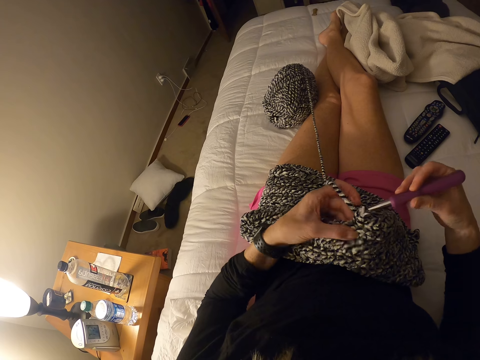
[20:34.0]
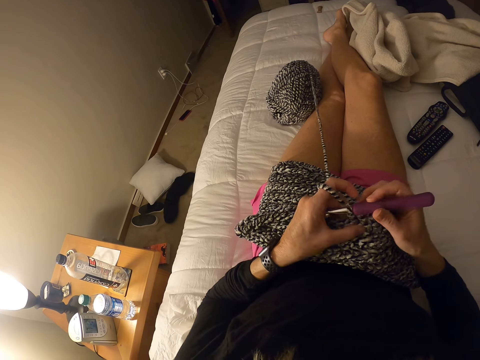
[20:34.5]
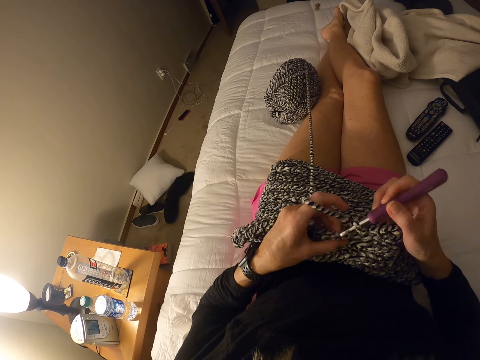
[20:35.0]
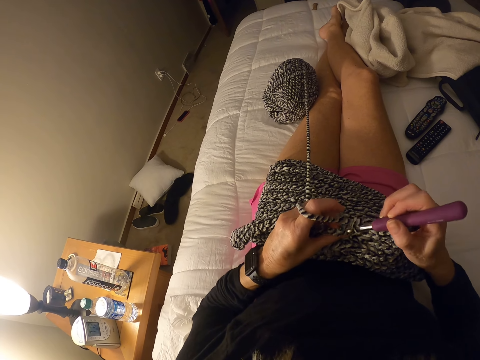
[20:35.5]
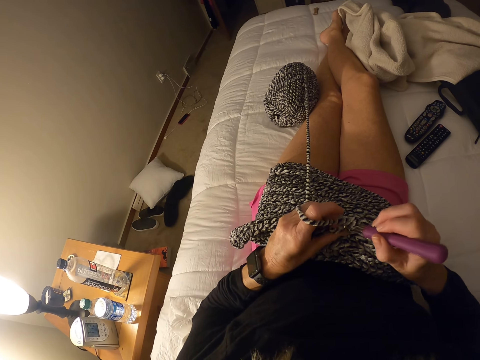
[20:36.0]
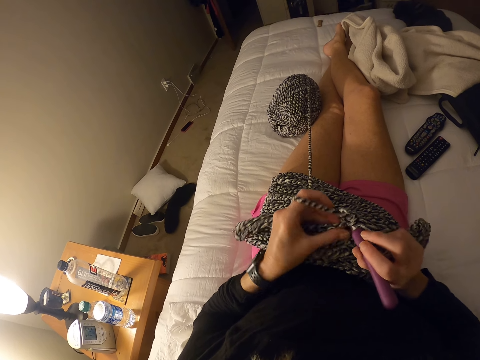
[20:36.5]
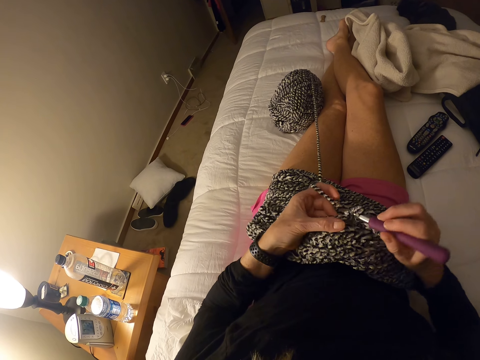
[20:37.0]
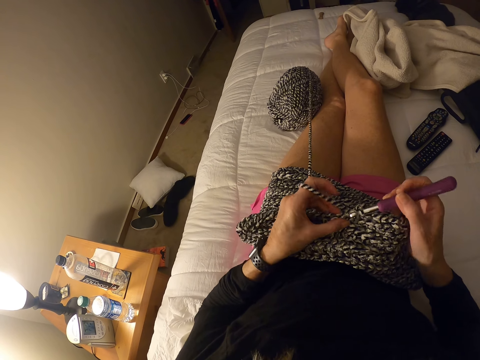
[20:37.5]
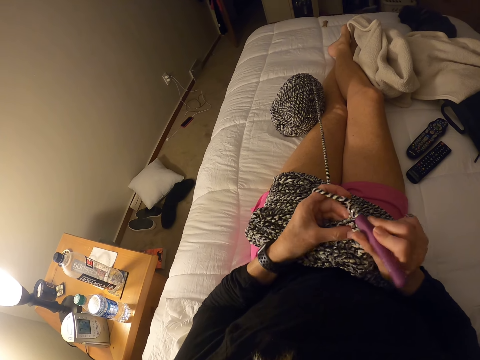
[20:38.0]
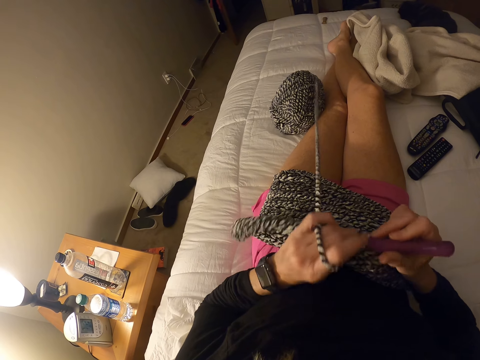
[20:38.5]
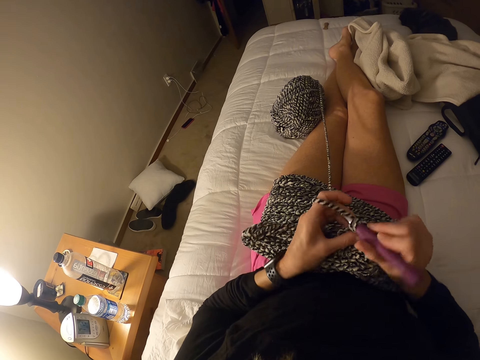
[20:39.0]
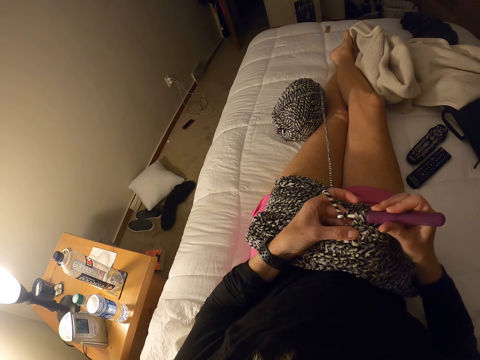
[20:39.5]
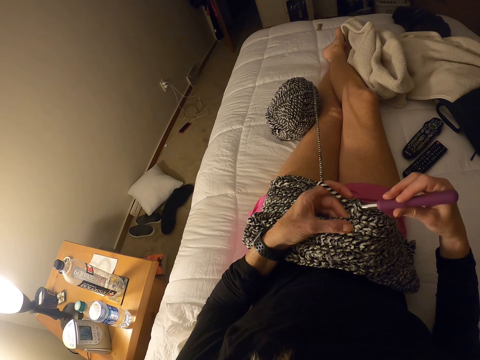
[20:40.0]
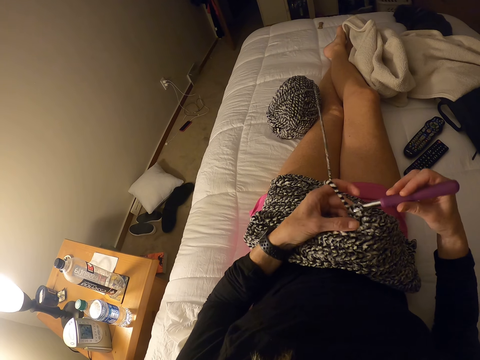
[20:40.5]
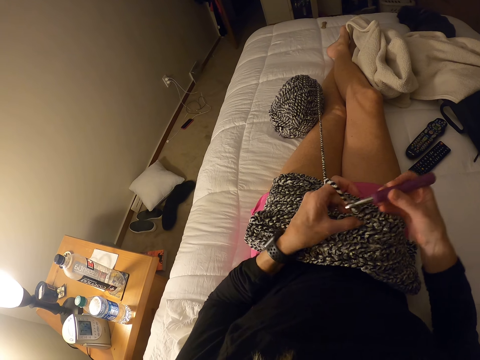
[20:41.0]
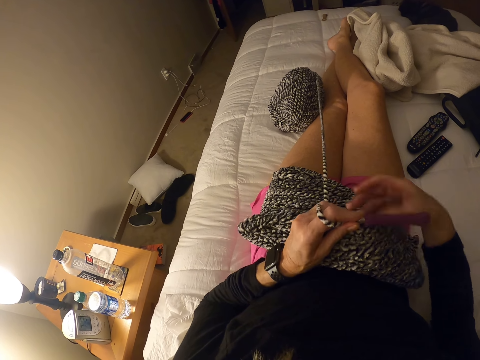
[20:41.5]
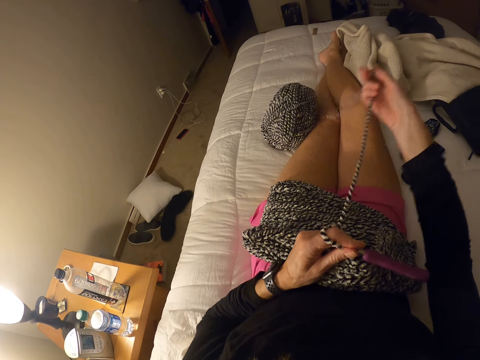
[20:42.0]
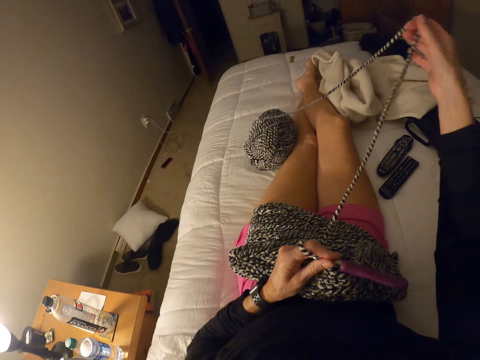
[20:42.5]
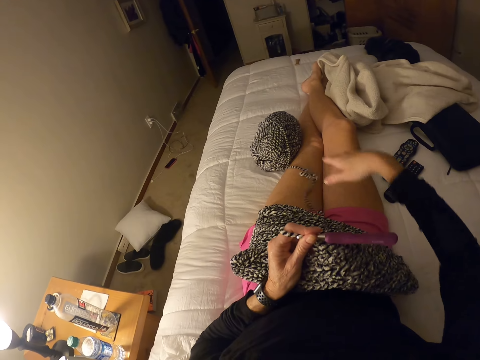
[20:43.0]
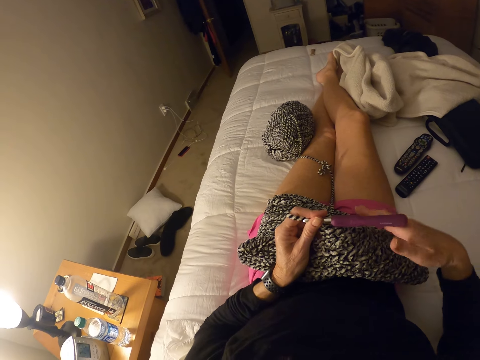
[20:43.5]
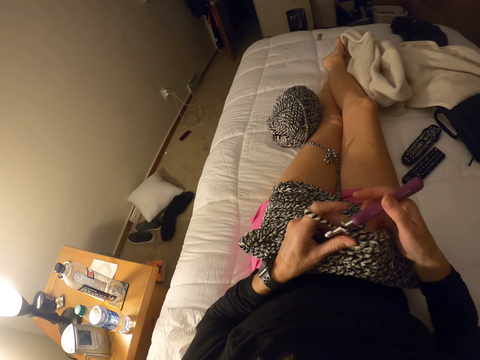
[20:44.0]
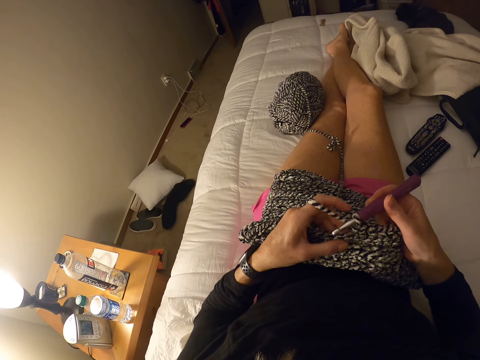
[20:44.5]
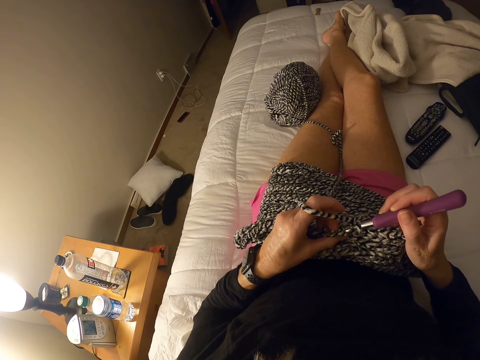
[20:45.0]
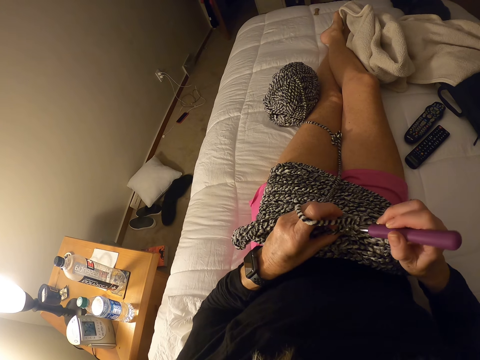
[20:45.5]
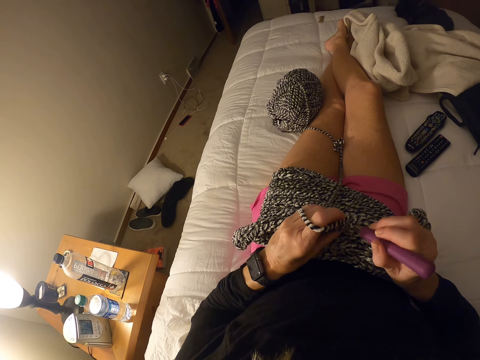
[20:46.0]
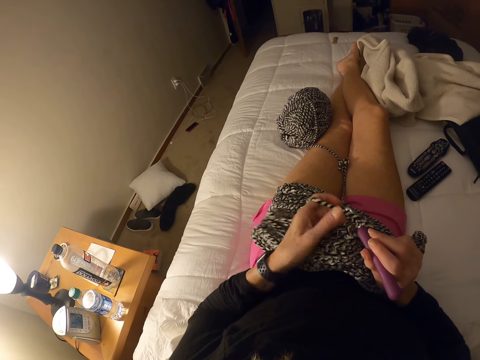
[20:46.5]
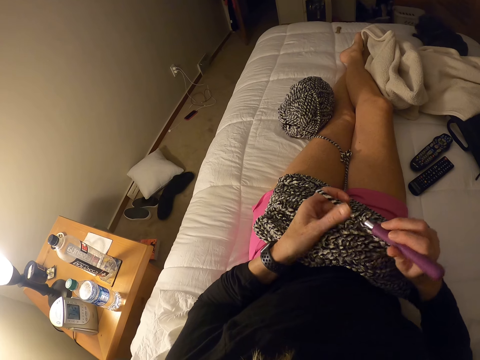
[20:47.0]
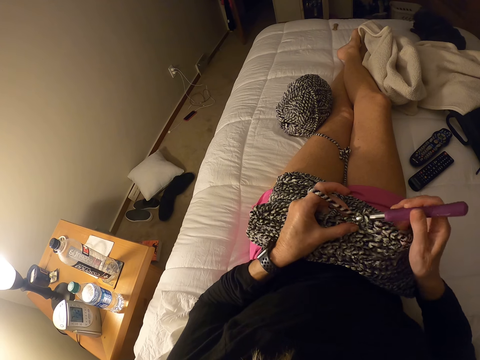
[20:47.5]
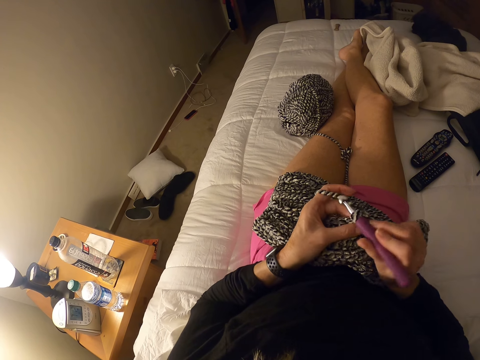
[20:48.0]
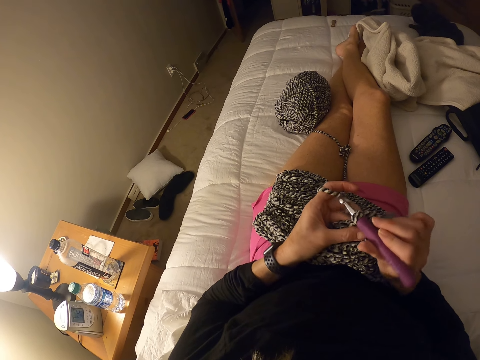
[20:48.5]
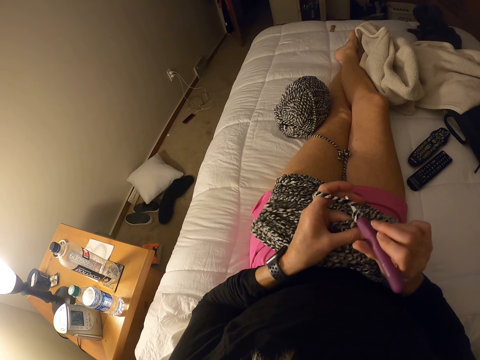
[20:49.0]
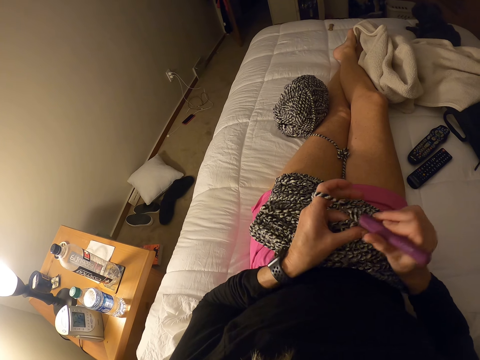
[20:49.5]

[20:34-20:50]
The camera wearer pulls the yarn or thread with her right hand. She drops the yarn on her legs. She holds the crochet hook with her right hand. She crochets the piece of garment with the crochet hook. She interlocks the thread using the crochet hook.

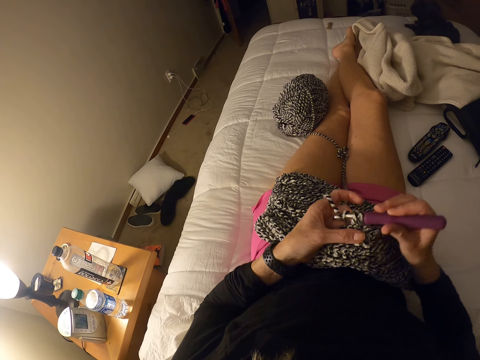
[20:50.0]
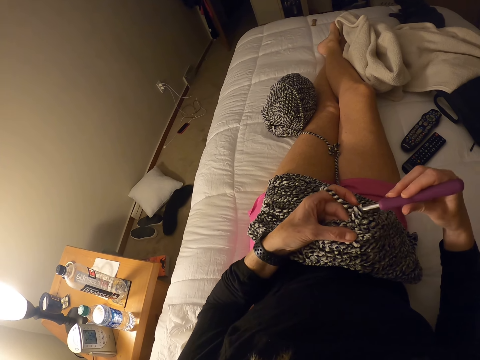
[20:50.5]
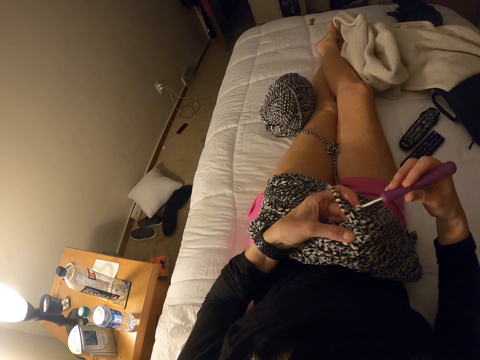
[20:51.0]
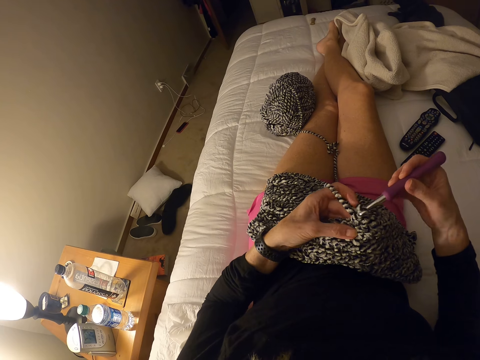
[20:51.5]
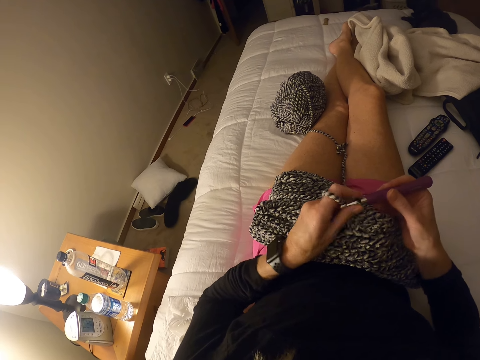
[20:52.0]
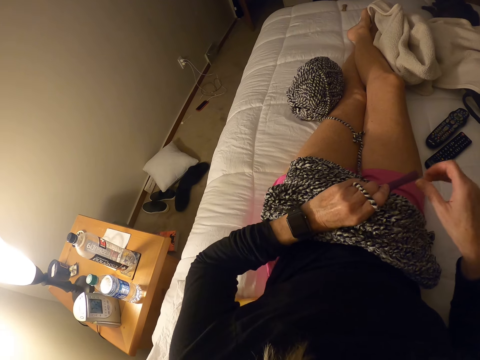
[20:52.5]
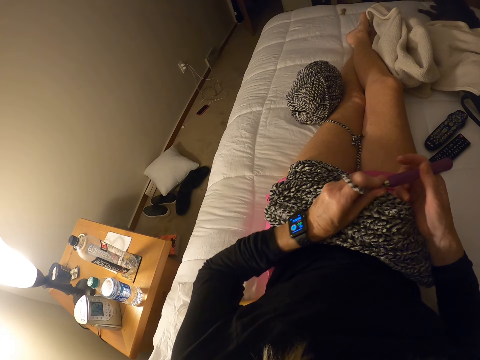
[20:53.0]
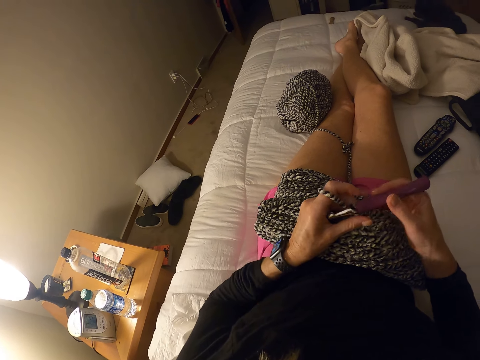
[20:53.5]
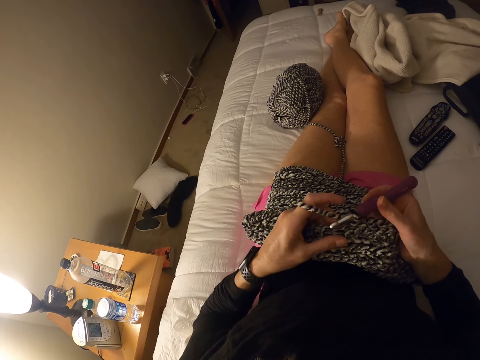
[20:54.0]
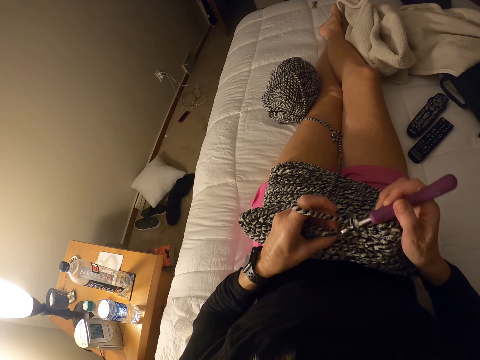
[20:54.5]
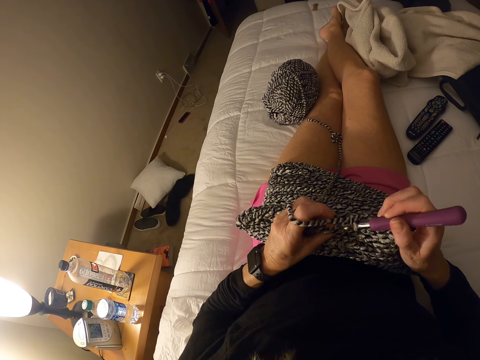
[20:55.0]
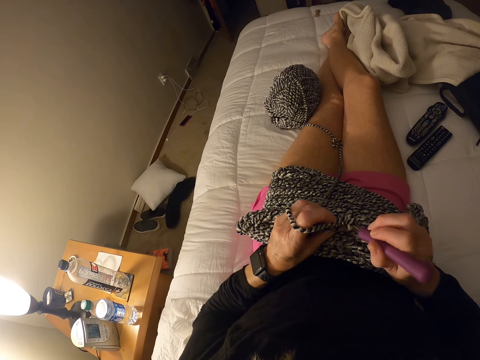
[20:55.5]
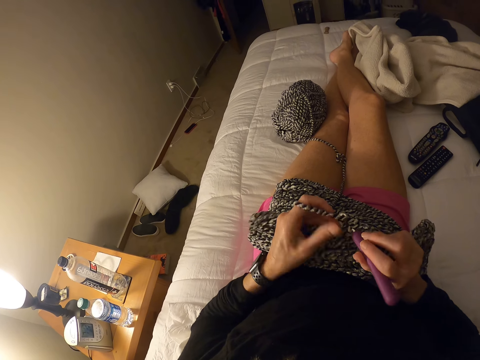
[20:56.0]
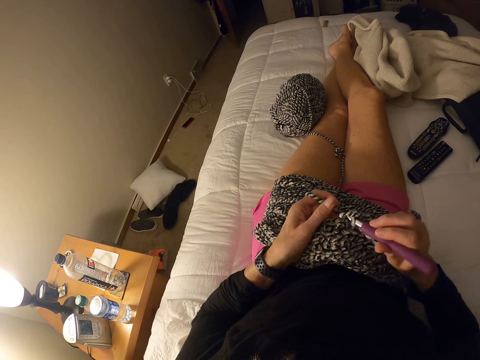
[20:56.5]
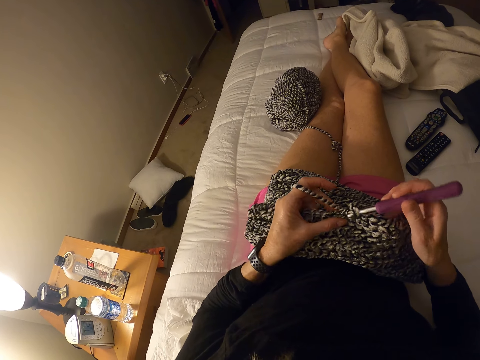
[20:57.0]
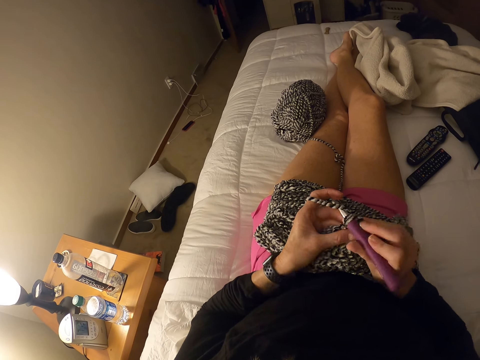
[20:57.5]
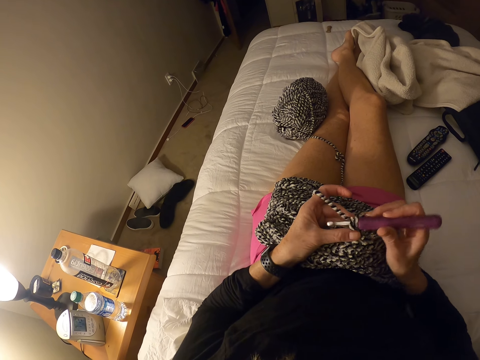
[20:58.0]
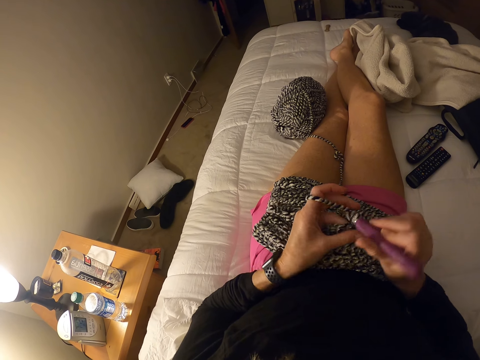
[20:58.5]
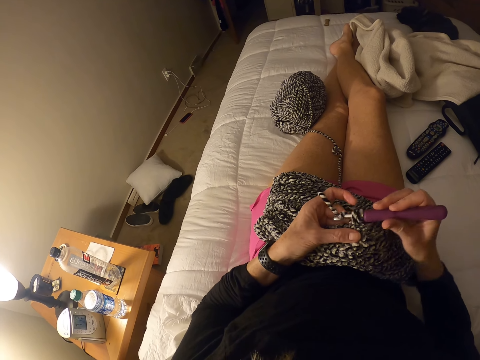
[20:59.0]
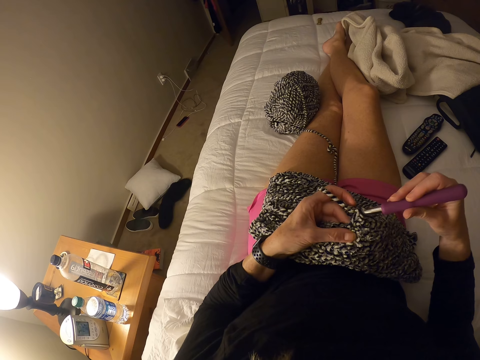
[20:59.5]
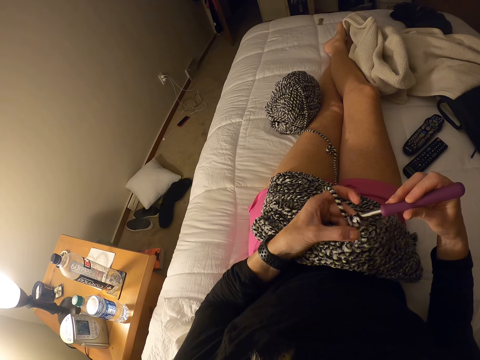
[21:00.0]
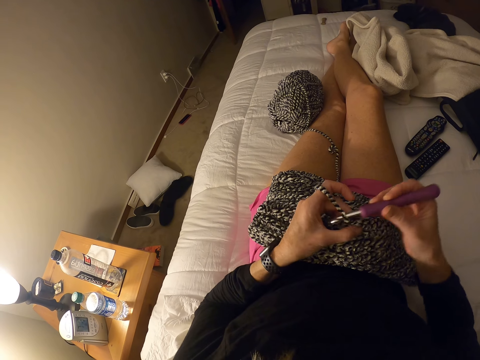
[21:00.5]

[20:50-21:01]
The camera wearer turns her left hand on the piece of garment. She removes her right hand from the crochet hook. She holds the crochet hook with her right hand. She crochets the piece of garment with the crochet hook.
